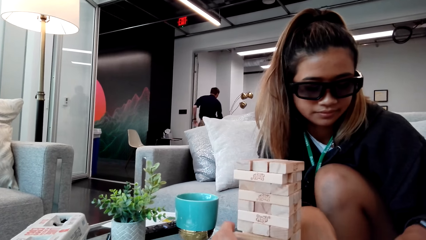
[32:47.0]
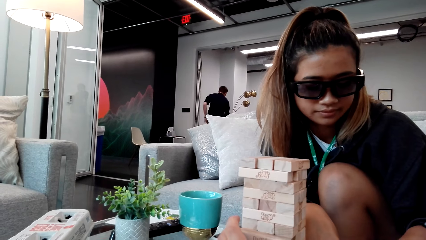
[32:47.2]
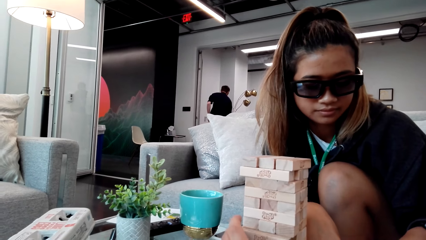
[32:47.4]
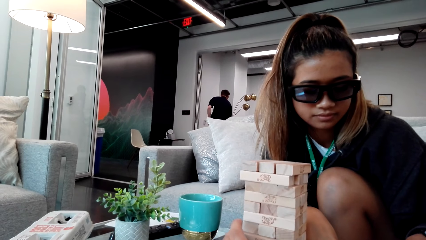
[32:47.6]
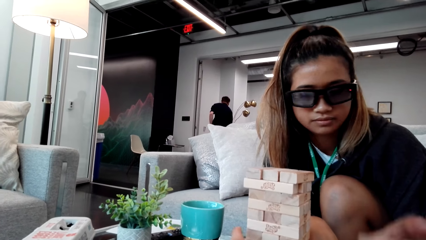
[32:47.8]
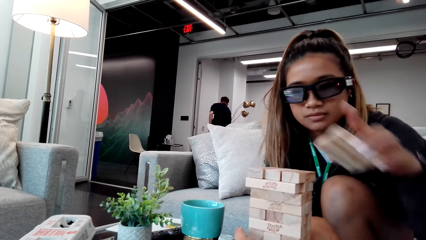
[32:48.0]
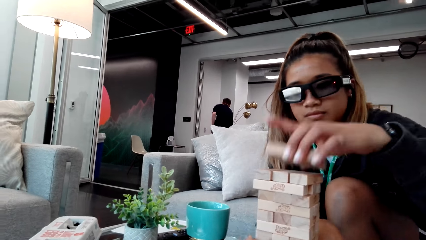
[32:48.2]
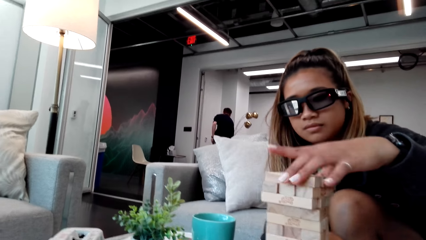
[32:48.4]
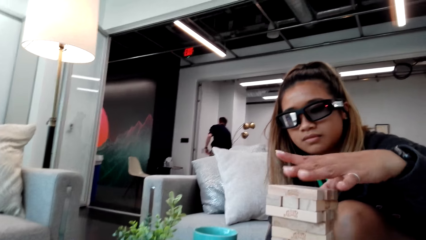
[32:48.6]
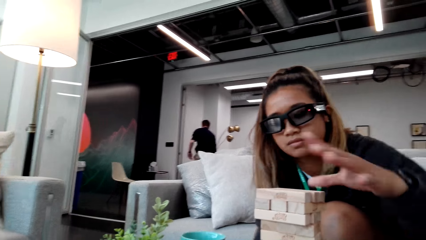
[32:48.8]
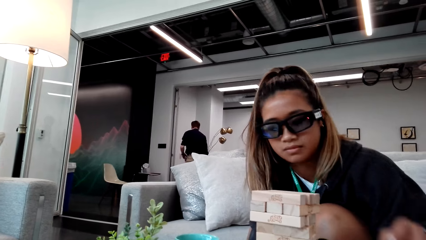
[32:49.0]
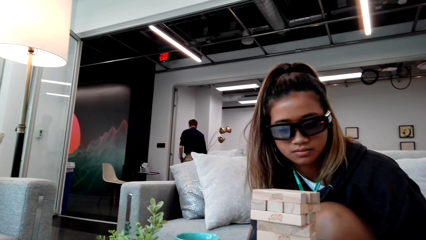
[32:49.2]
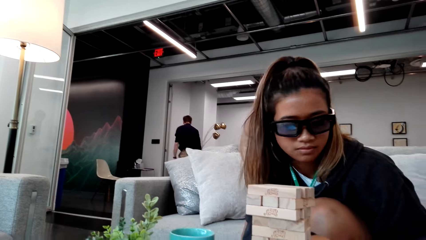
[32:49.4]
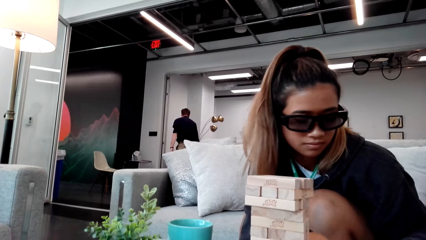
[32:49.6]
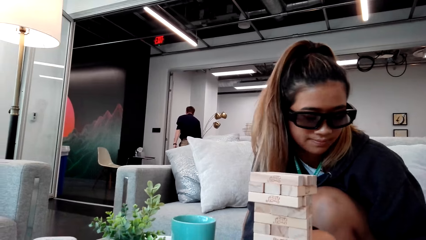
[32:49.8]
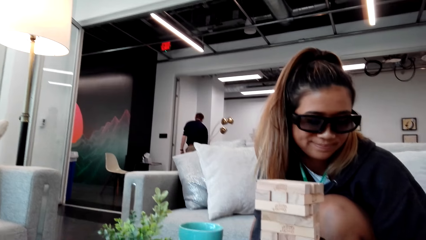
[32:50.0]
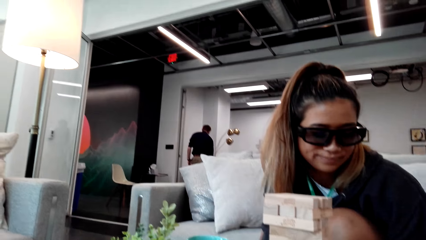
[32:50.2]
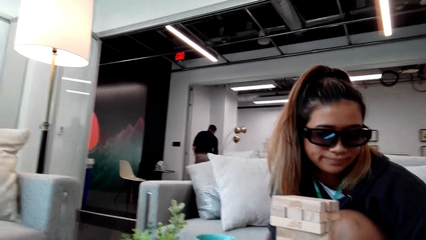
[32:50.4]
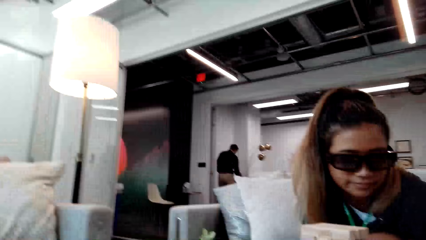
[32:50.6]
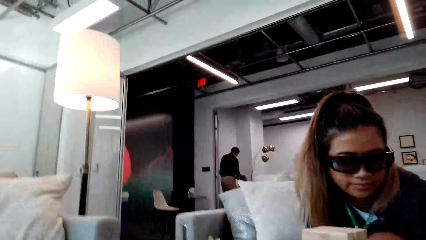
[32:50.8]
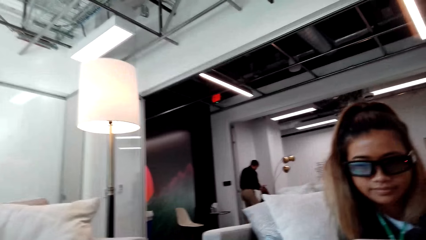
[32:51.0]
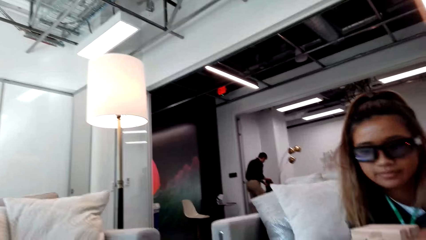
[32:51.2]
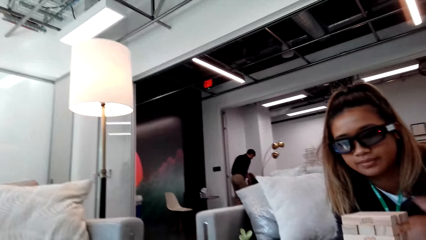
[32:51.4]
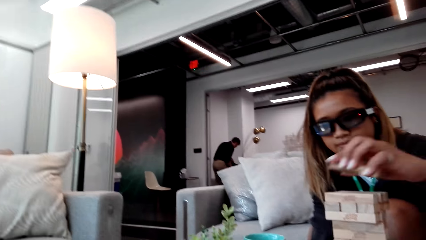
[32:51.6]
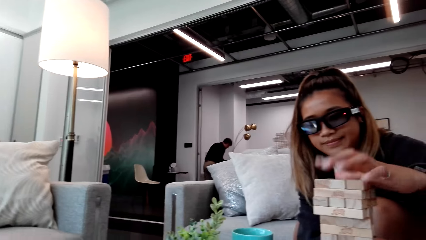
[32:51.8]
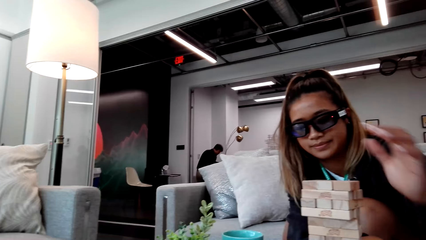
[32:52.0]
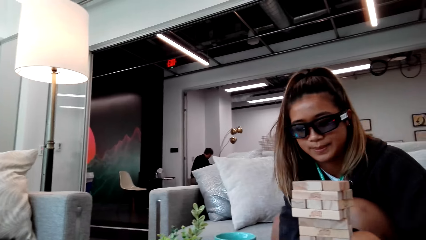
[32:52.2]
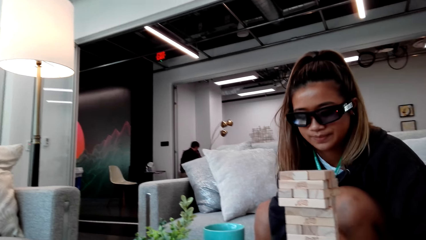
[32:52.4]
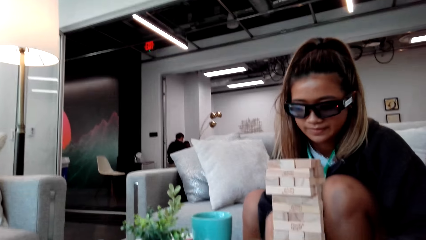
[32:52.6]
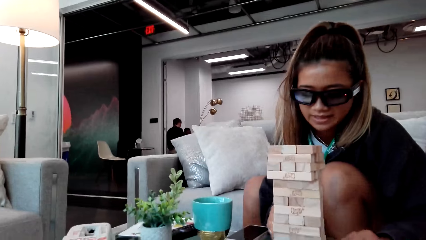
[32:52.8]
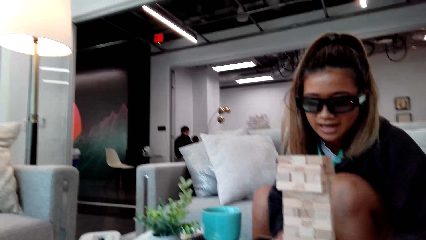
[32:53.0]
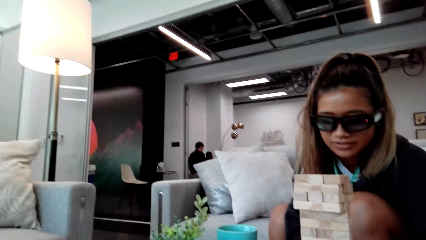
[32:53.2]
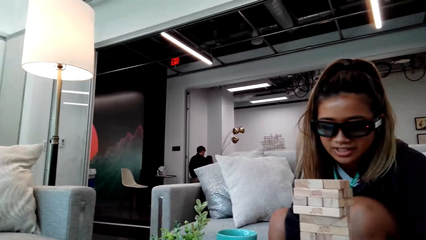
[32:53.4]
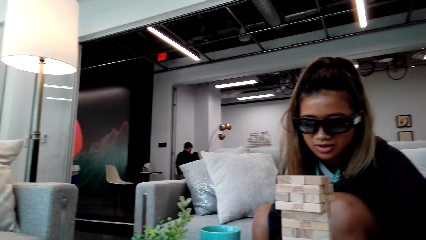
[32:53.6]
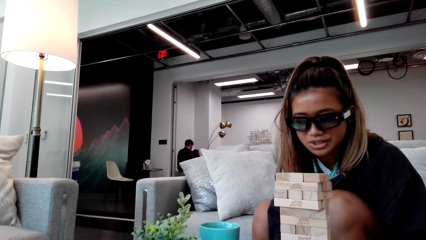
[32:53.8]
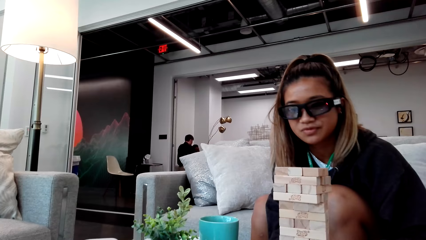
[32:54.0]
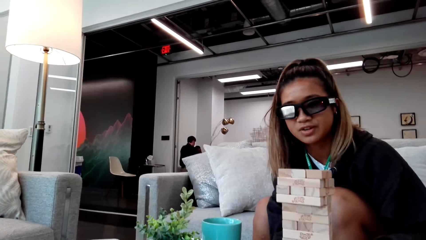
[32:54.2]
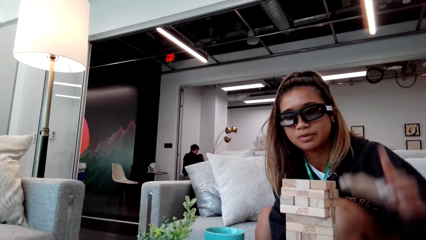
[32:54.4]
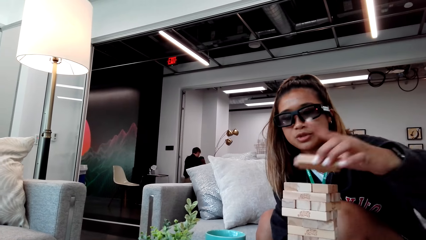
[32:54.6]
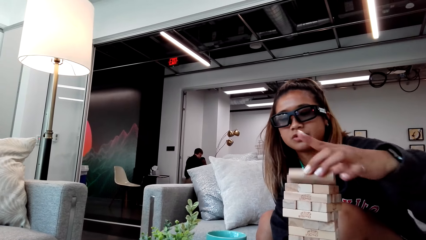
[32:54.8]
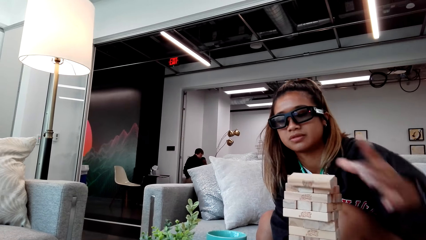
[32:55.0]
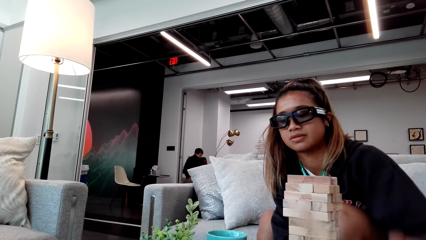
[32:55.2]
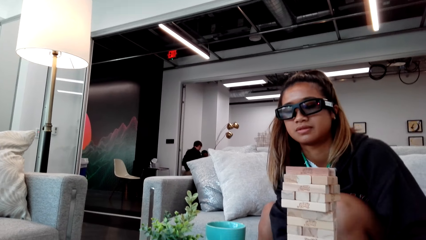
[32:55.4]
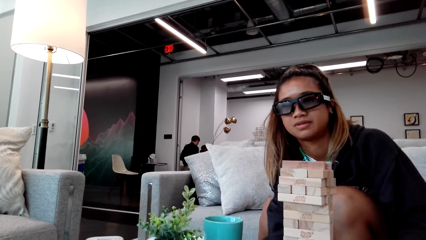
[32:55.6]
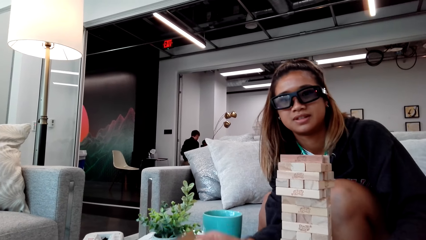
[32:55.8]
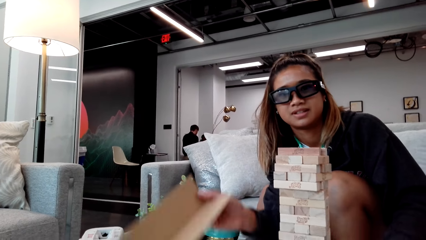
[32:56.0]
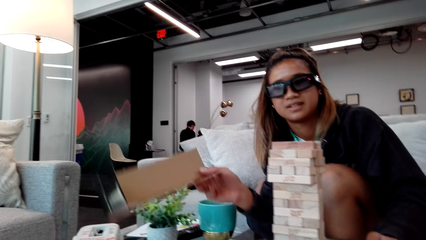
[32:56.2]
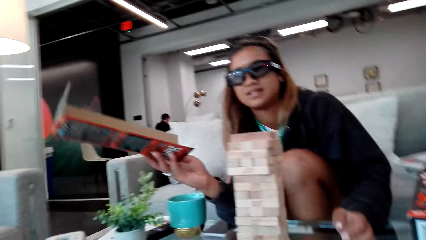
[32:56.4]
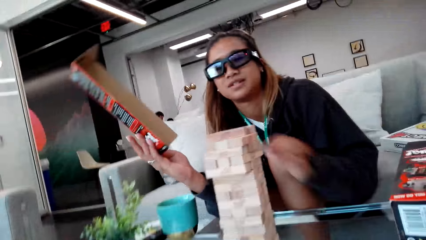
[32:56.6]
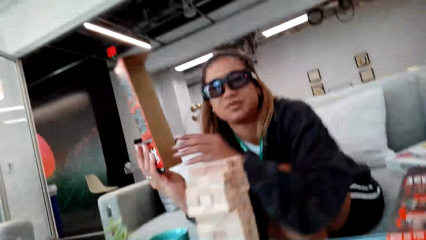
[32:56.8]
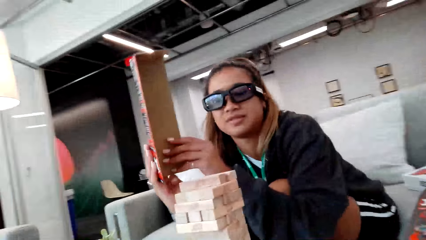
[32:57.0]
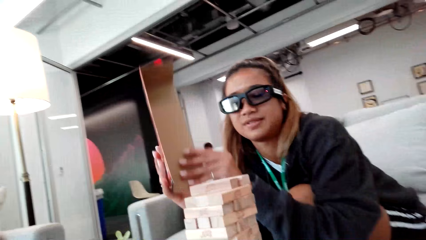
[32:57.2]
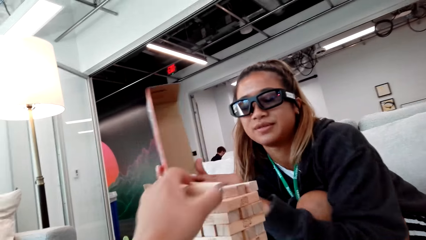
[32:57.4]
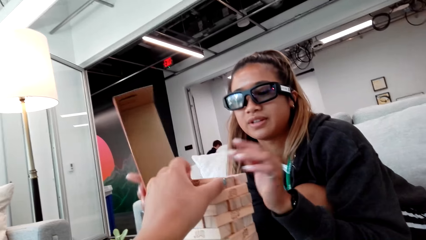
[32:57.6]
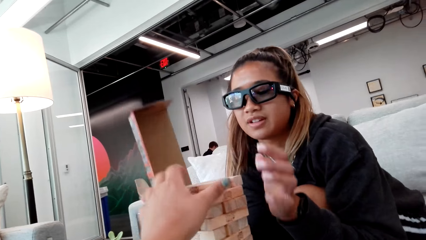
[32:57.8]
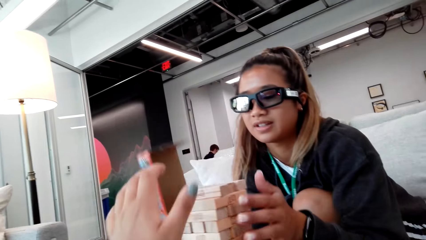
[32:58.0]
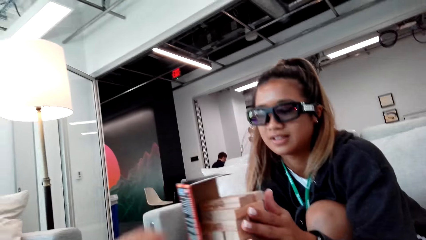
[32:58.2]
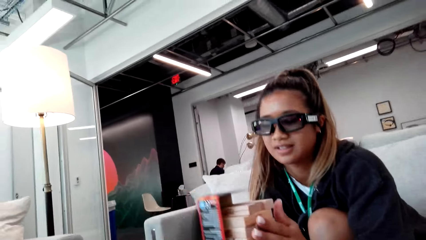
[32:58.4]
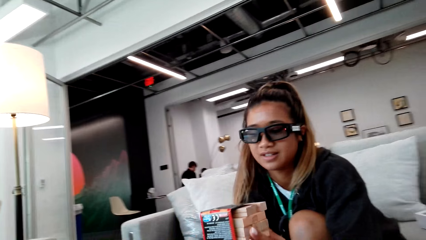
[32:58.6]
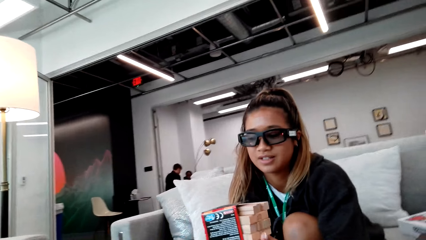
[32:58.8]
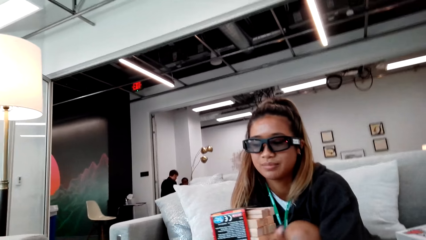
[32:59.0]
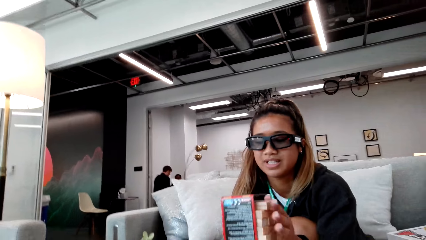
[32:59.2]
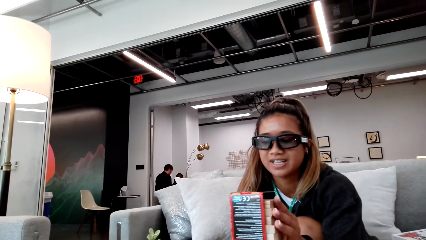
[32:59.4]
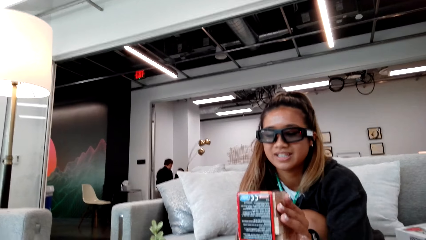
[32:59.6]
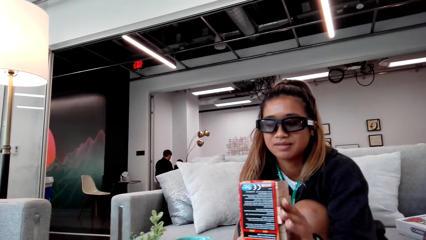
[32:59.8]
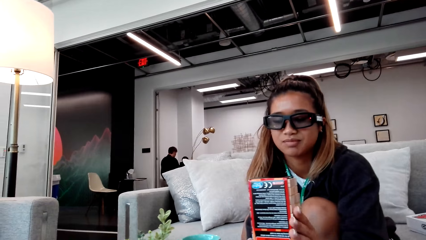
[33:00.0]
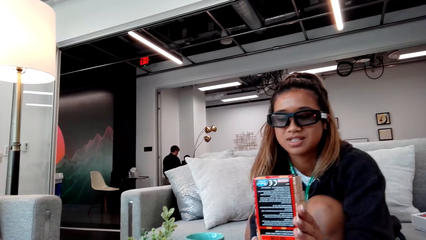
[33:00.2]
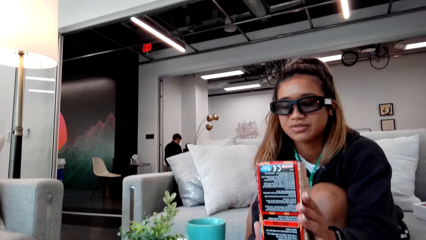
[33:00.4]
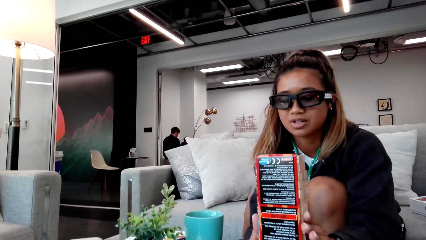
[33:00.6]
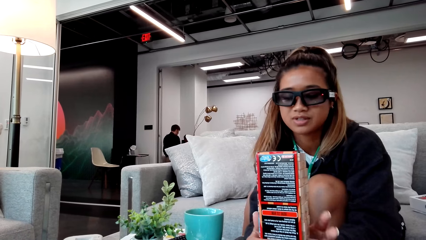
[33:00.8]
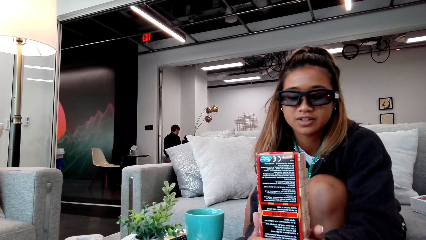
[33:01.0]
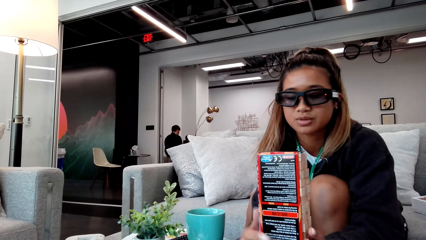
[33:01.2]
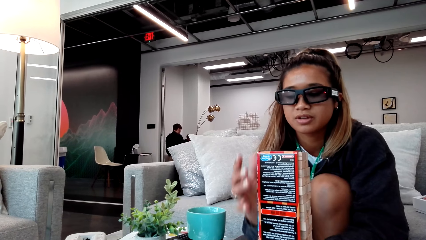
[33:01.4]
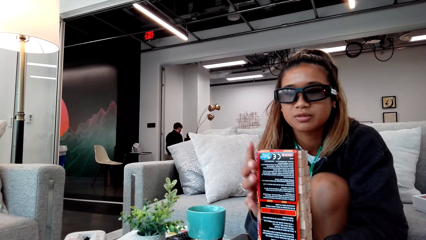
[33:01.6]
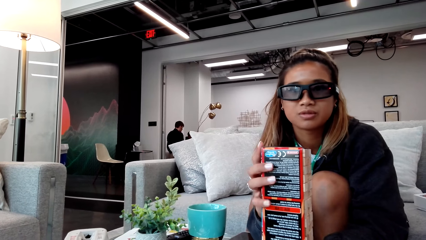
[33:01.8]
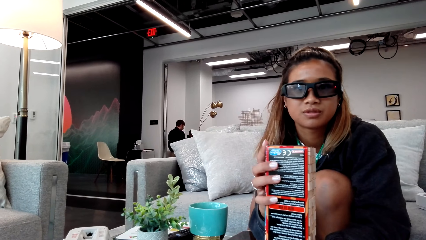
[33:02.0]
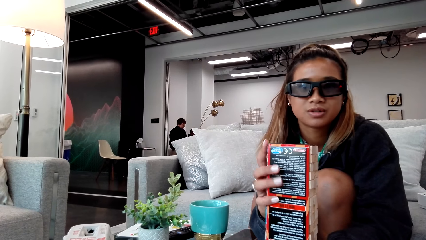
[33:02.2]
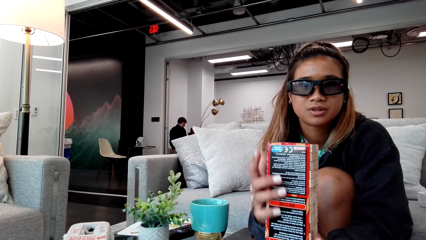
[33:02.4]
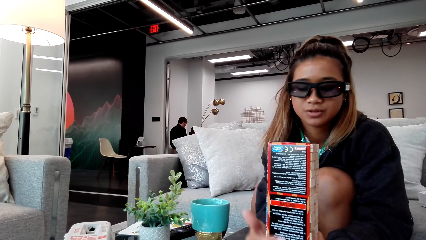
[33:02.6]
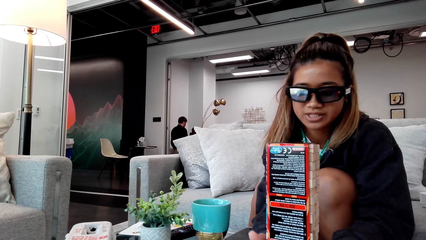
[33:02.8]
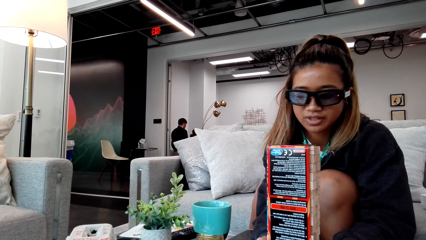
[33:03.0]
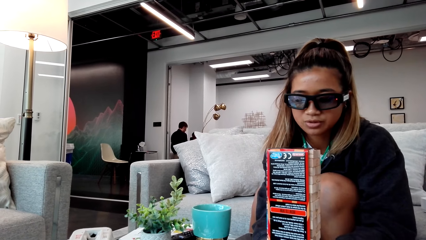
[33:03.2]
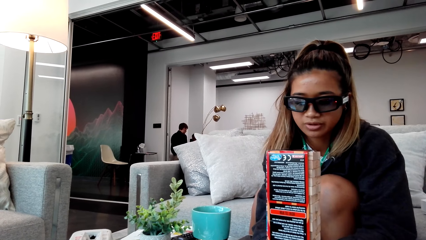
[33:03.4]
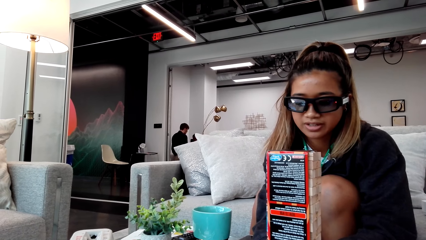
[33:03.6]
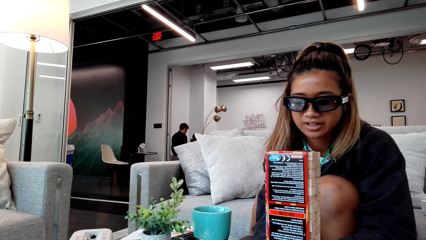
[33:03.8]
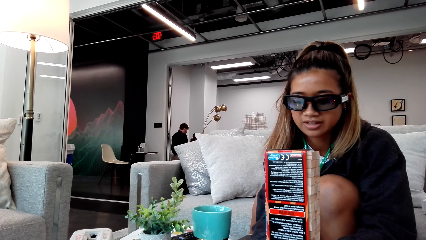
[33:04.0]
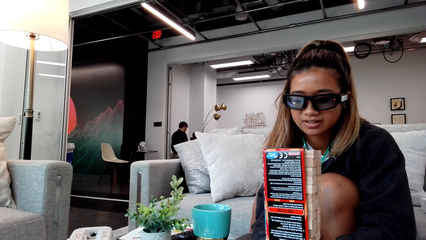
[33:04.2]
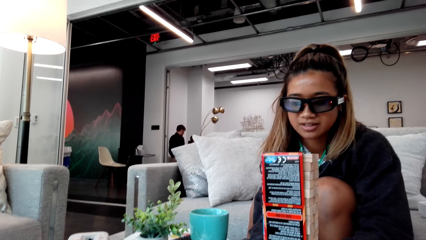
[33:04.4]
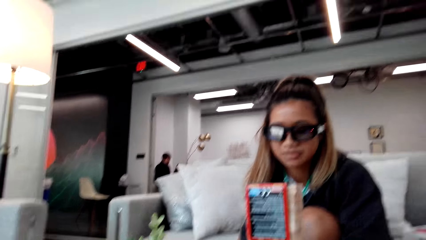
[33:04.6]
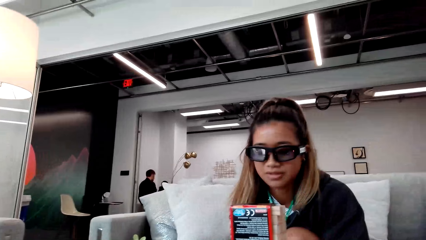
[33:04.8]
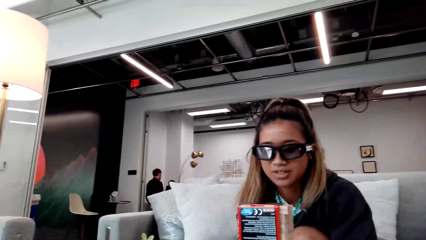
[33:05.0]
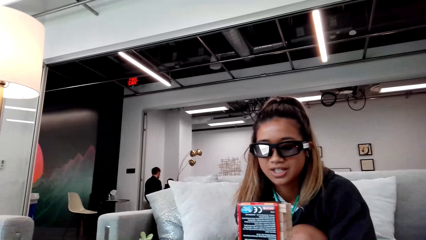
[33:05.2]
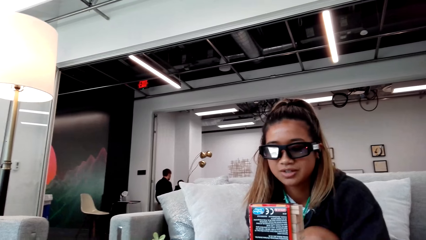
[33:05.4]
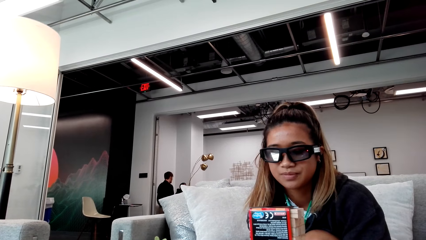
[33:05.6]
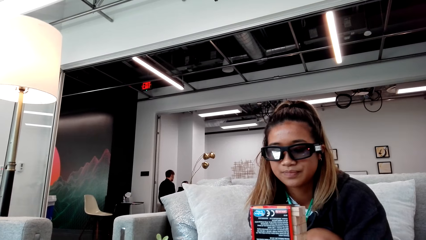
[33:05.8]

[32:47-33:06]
A person drops the piece of paper. The person sits down. Another person picks the jenga game adjuster box. The other person supports the jenga box game blocks.
